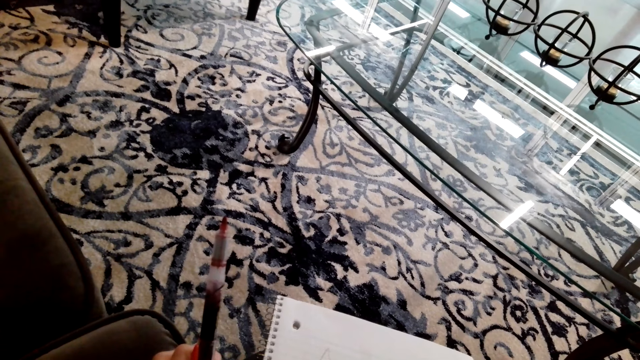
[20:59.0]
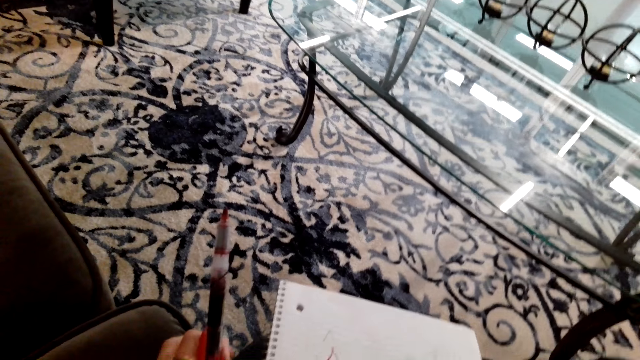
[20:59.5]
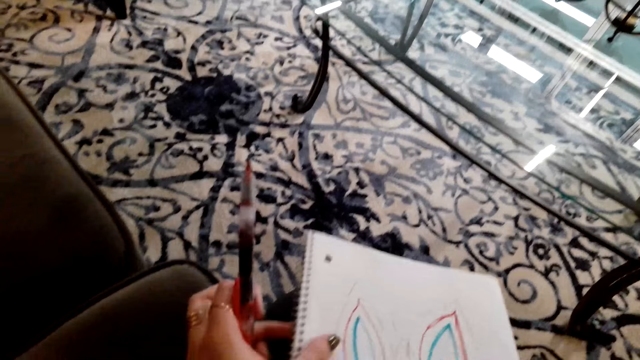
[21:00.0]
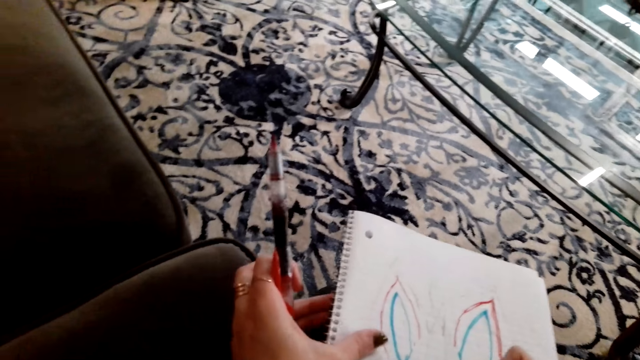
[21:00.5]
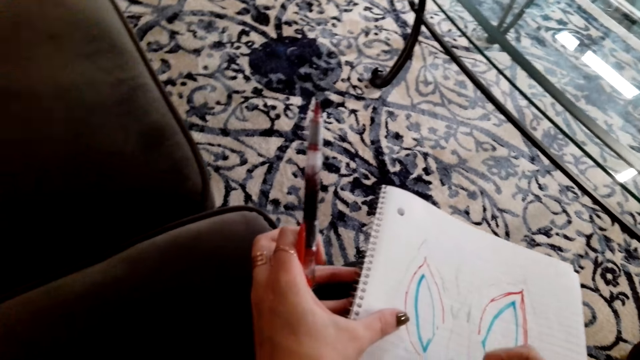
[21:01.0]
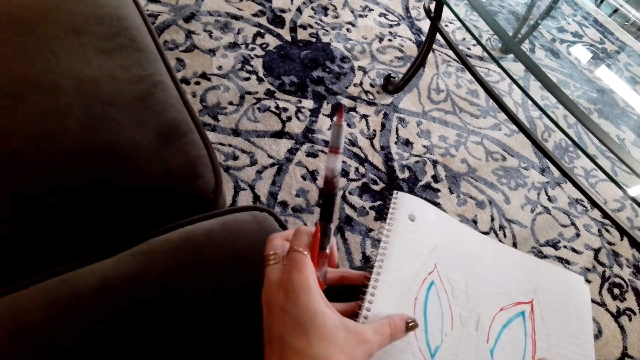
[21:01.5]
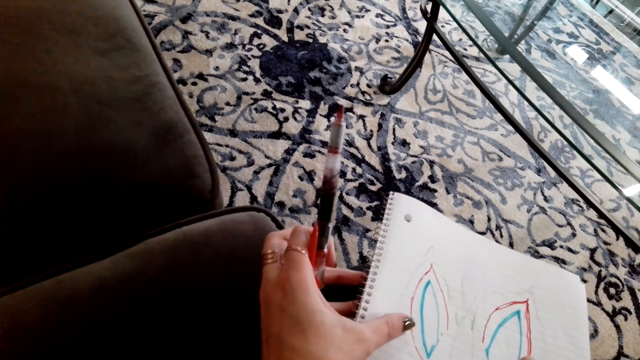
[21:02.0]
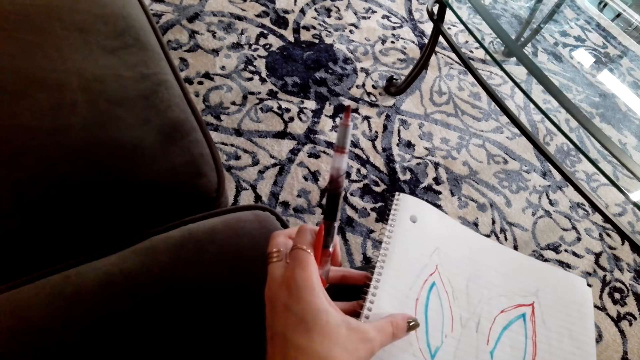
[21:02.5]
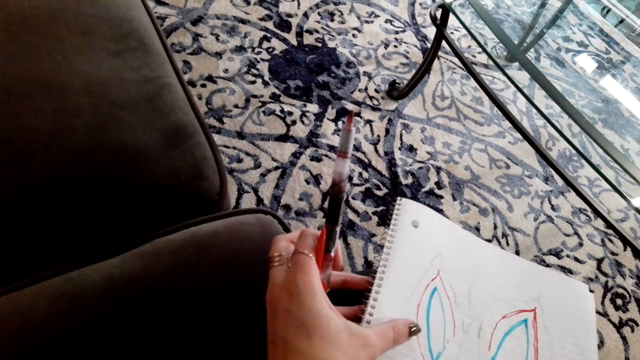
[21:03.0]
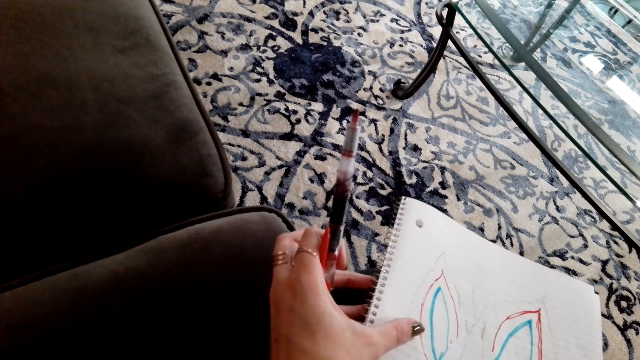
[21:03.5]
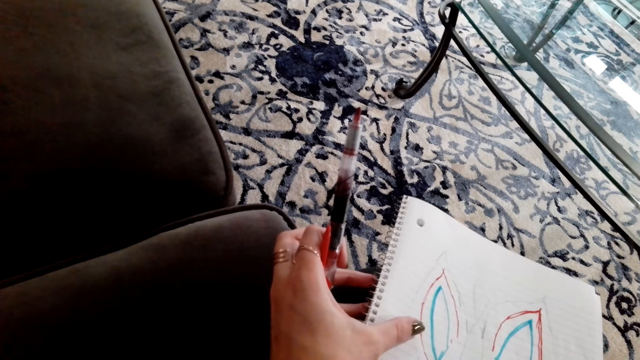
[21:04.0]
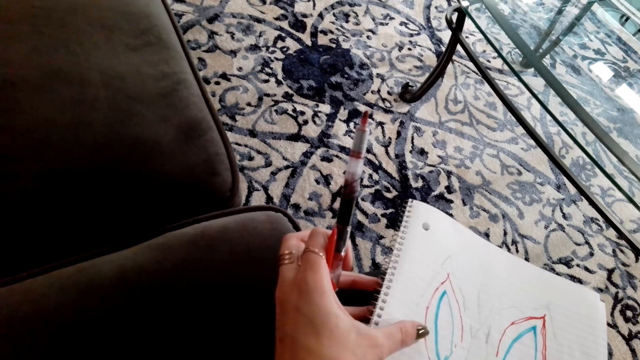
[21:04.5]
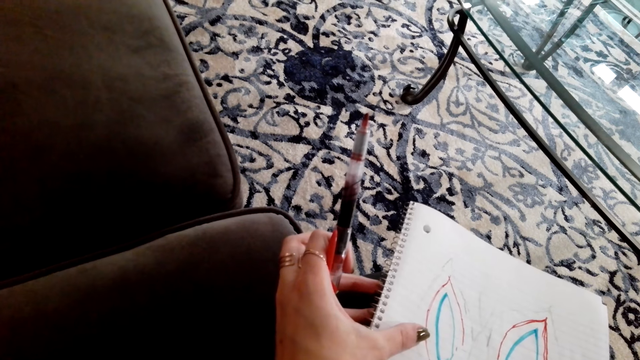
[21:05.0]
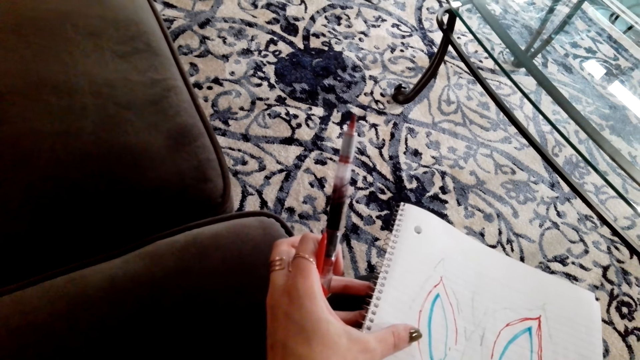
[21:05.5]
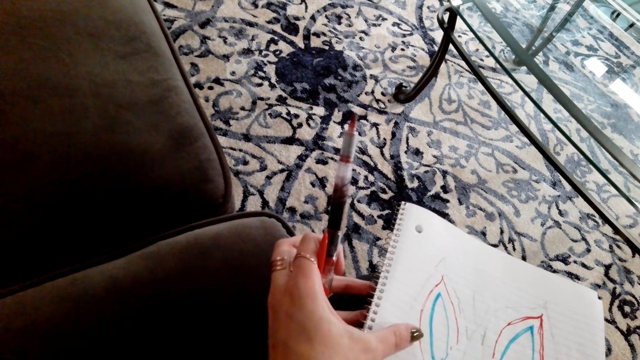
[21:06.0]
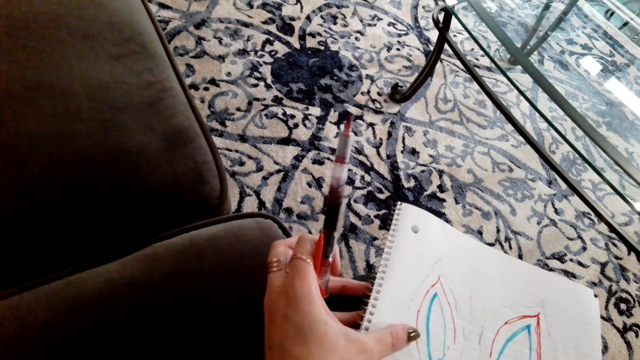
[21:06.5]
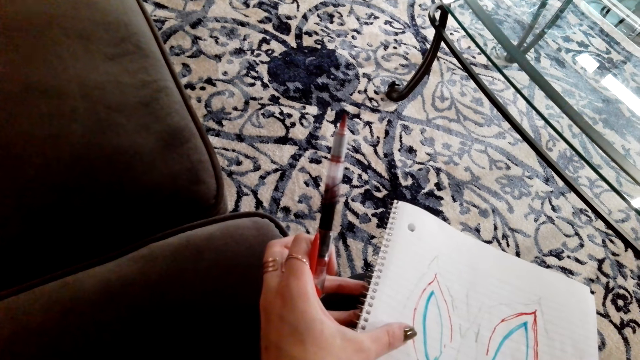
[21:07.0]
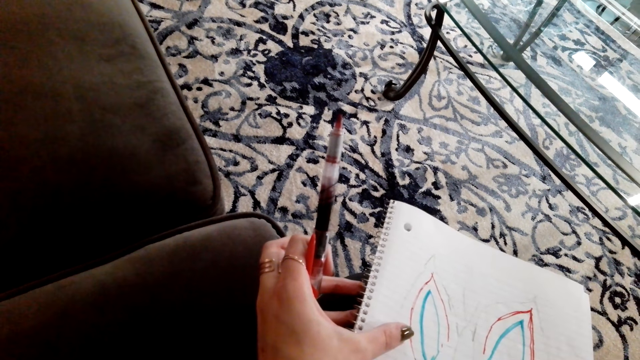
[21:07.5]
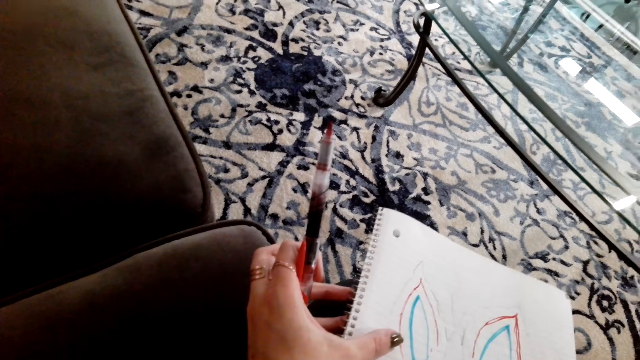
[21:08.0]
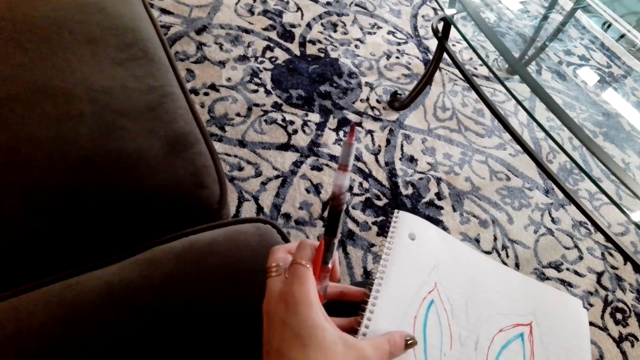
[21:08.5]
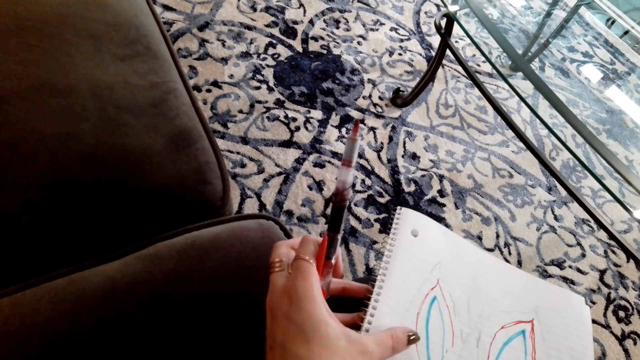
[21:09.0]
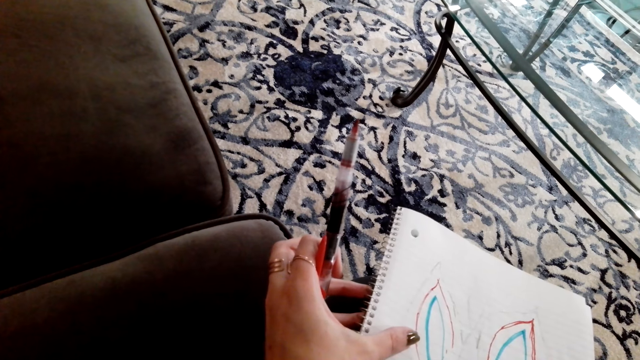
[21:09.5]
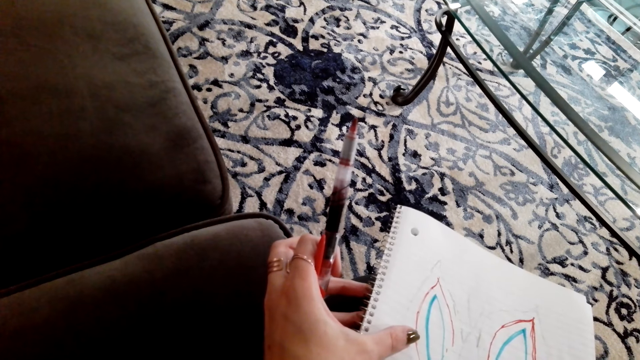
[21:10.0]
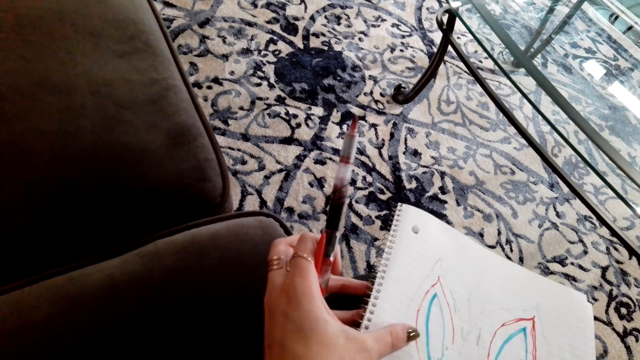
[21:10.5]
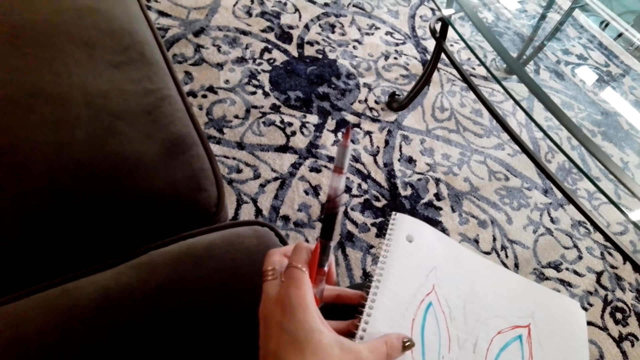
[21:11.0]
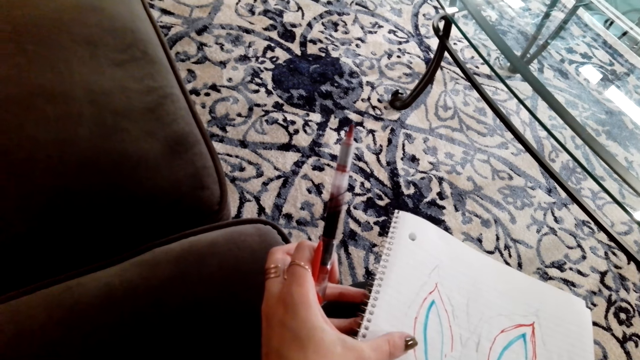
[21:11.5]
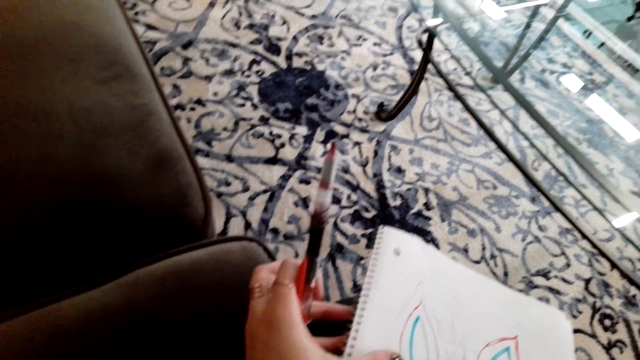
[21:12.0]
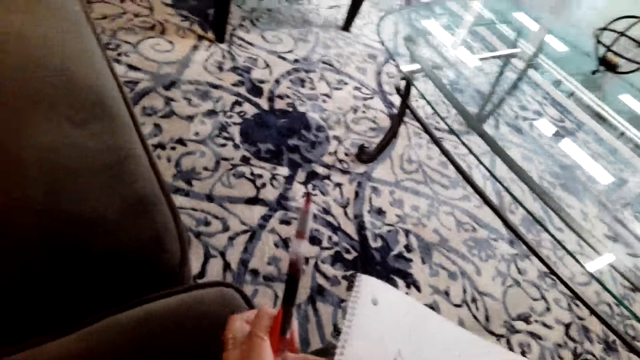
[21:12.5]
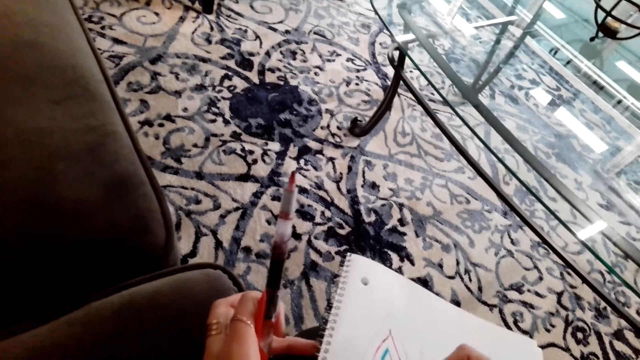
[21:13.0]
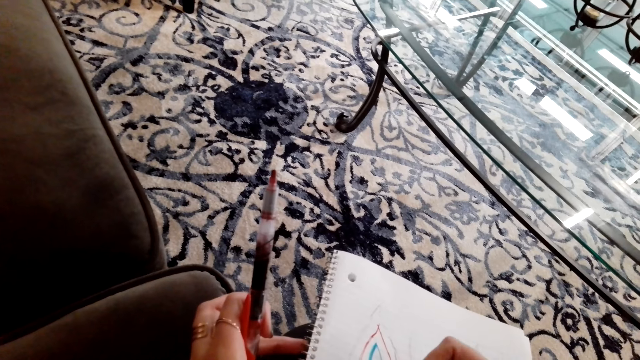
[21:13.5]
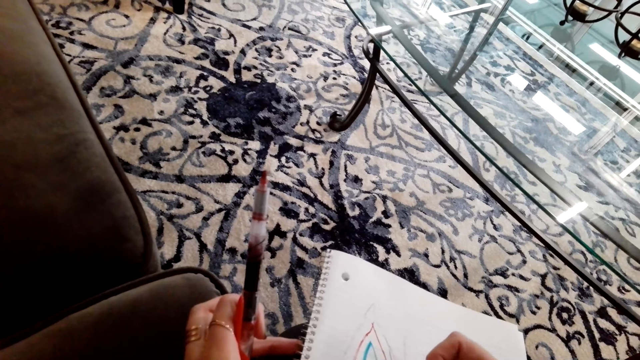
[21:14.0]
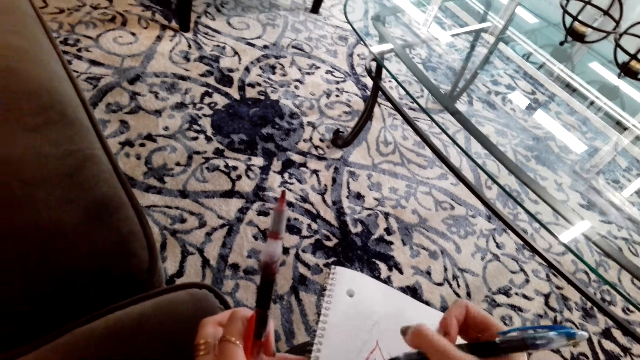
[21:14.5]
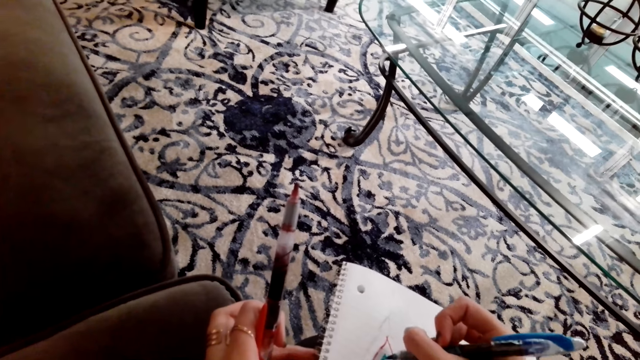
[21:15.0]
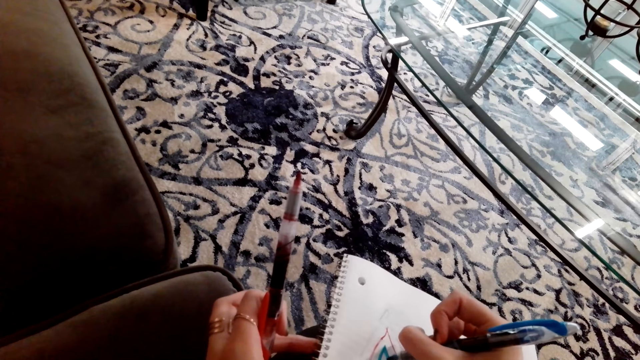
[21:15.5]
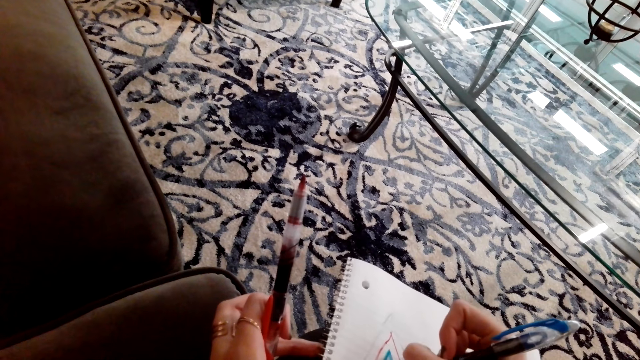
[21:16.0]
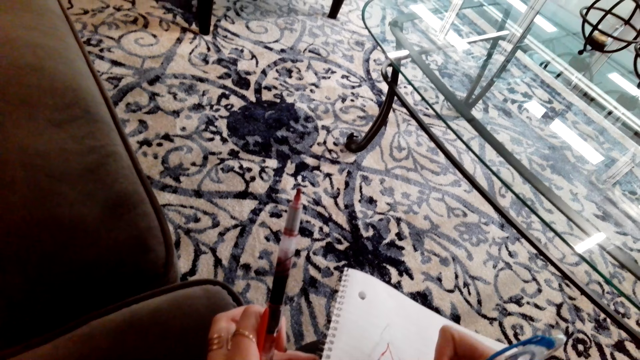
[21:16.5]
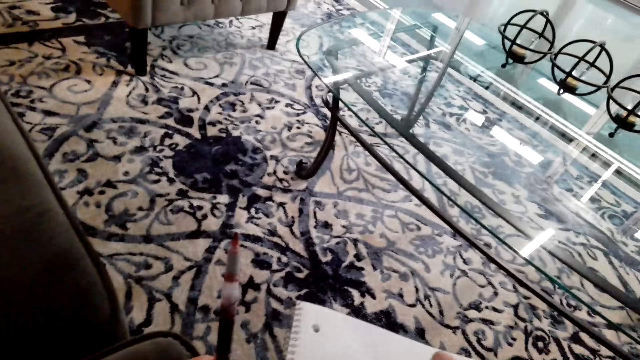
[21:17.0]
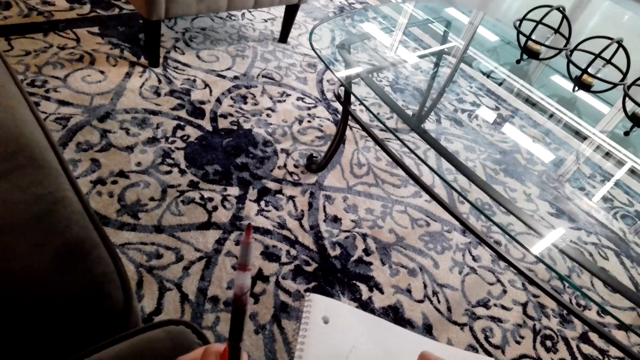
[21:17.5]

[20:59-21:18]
The camera wearer moves the book. They draw the picture on the book.

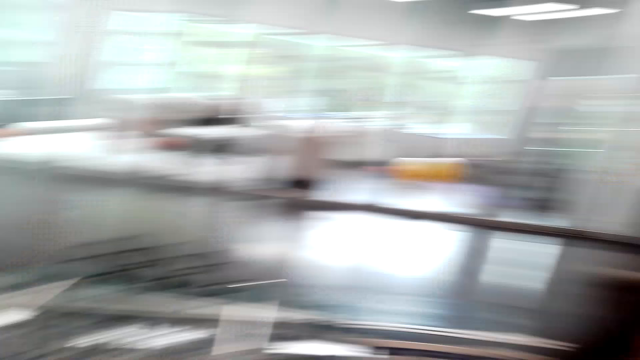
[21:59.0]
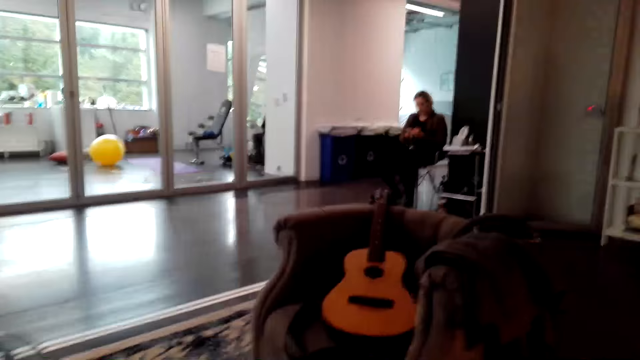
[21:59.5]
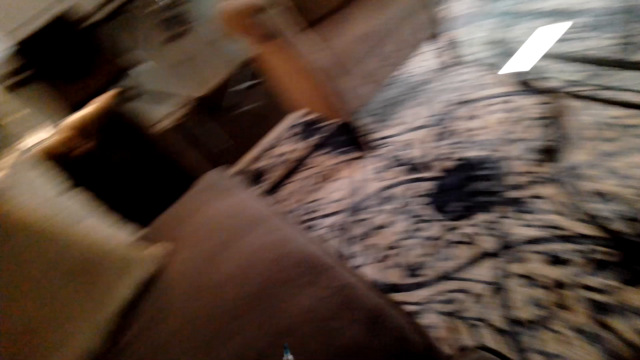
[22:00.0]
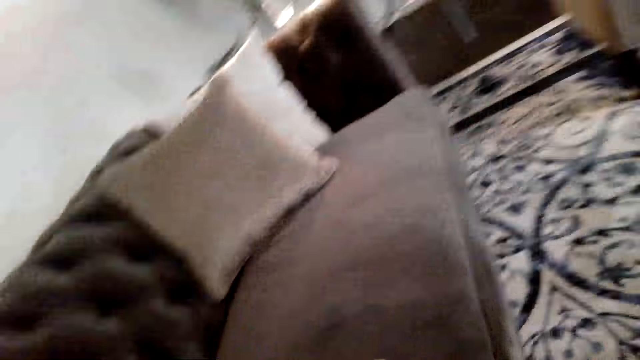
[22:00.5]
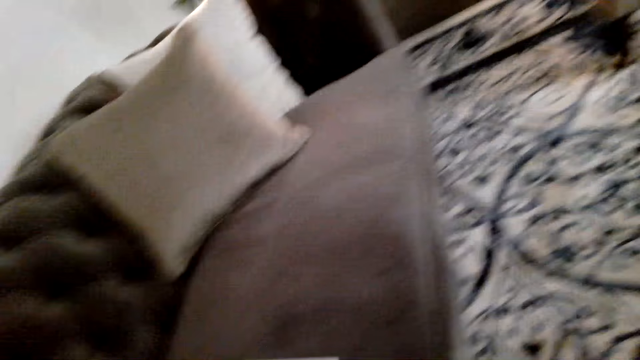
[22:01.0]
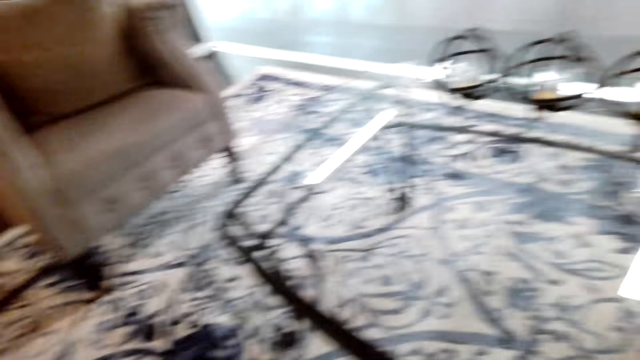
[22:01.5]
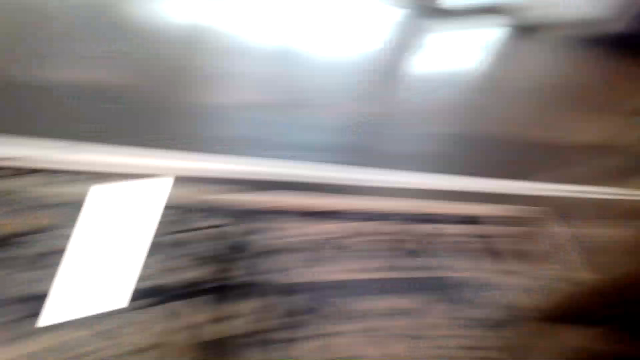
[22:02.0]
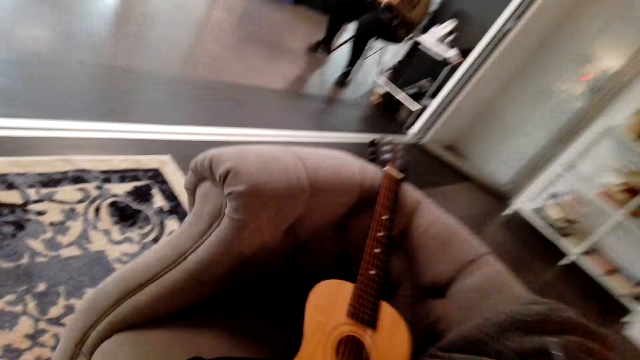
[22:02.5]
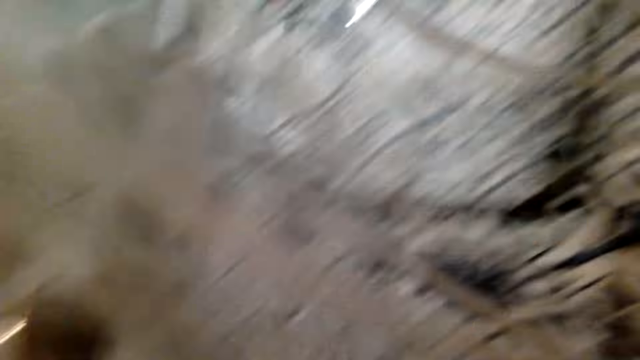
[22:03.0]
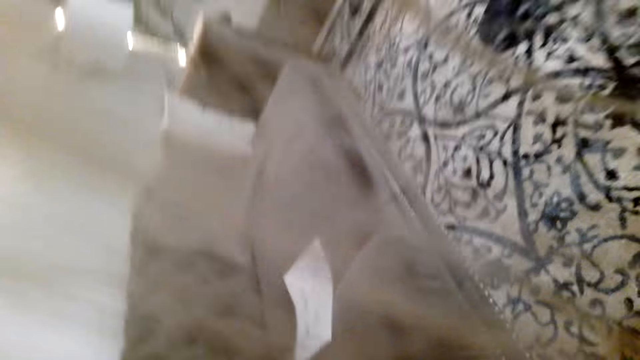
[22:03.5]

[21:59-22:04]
The camera wearer stares in the room.
